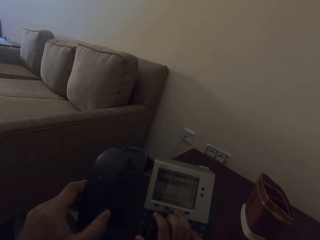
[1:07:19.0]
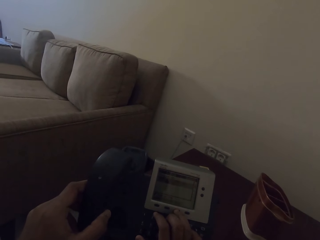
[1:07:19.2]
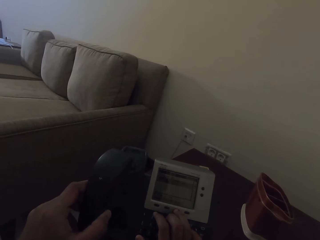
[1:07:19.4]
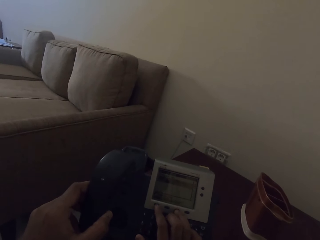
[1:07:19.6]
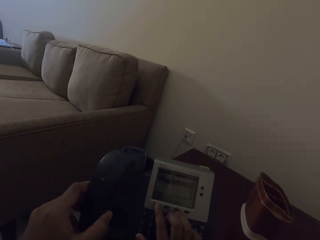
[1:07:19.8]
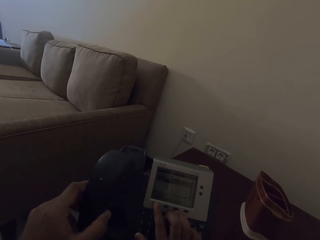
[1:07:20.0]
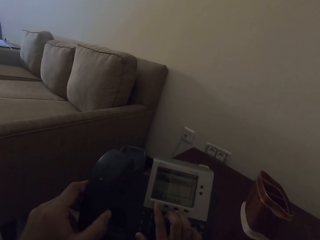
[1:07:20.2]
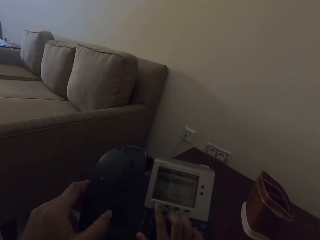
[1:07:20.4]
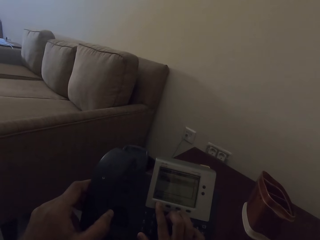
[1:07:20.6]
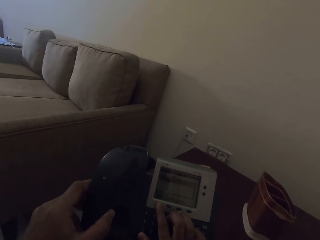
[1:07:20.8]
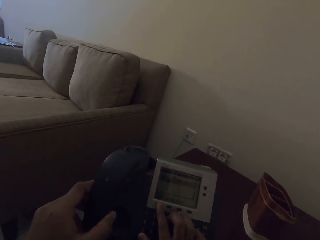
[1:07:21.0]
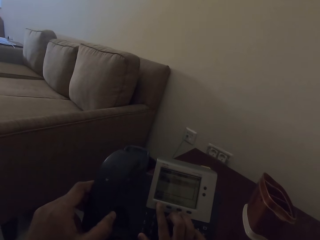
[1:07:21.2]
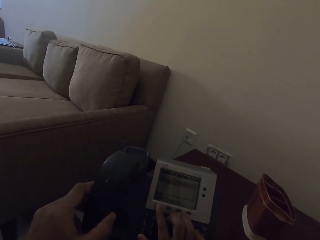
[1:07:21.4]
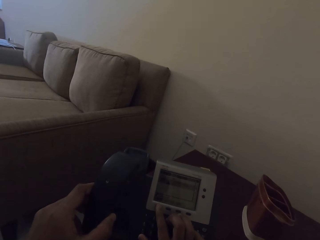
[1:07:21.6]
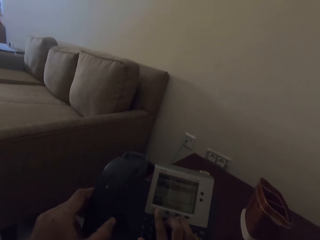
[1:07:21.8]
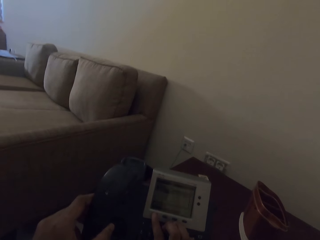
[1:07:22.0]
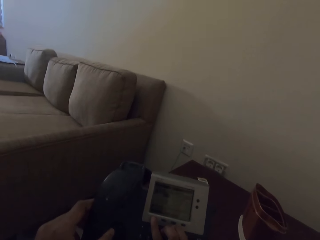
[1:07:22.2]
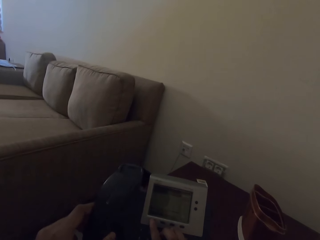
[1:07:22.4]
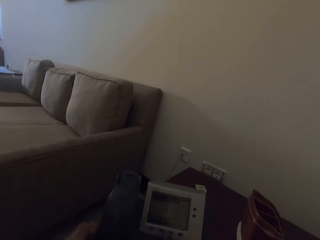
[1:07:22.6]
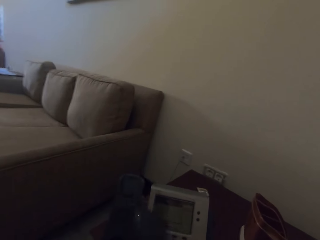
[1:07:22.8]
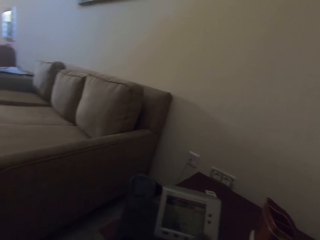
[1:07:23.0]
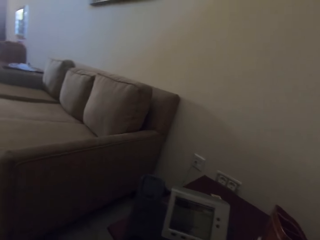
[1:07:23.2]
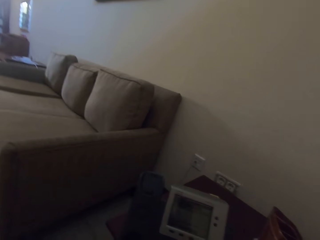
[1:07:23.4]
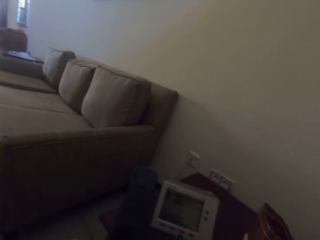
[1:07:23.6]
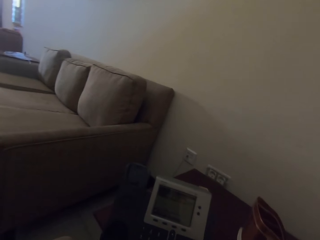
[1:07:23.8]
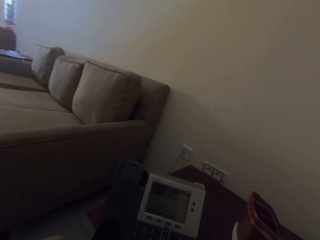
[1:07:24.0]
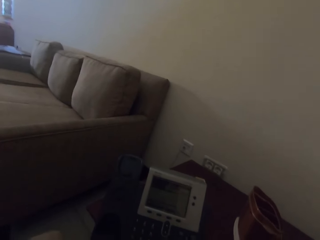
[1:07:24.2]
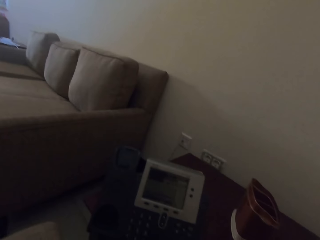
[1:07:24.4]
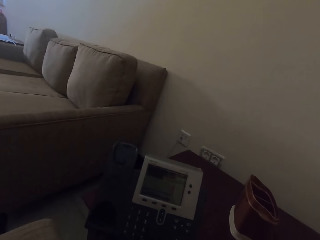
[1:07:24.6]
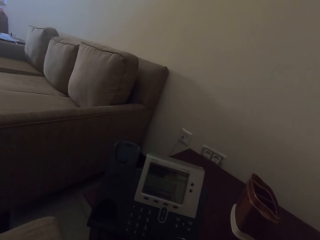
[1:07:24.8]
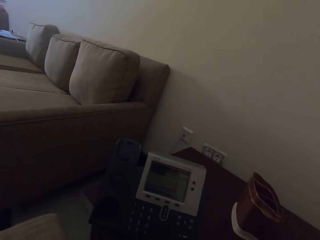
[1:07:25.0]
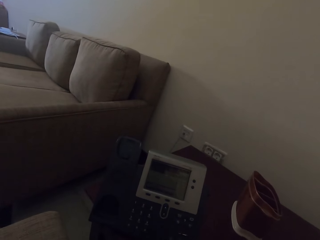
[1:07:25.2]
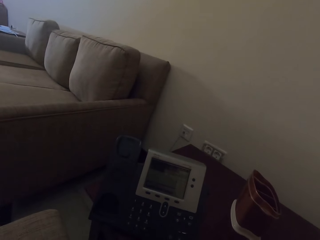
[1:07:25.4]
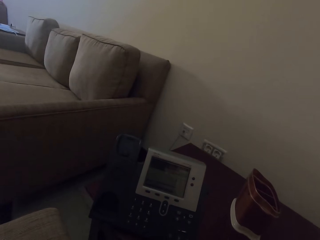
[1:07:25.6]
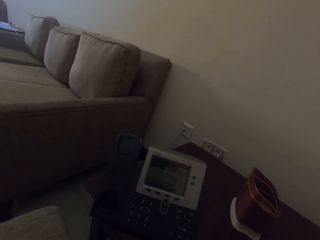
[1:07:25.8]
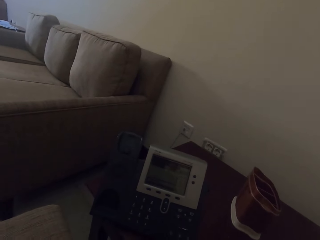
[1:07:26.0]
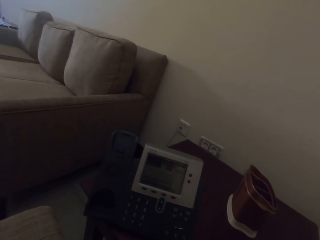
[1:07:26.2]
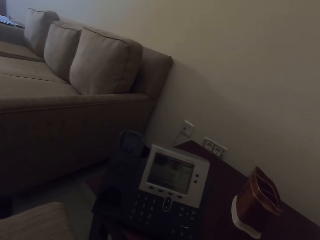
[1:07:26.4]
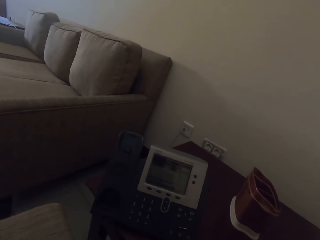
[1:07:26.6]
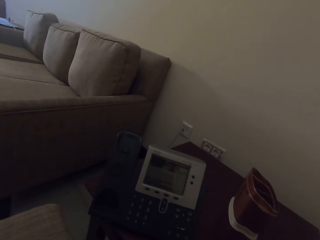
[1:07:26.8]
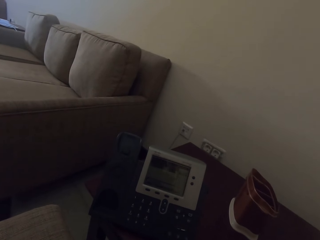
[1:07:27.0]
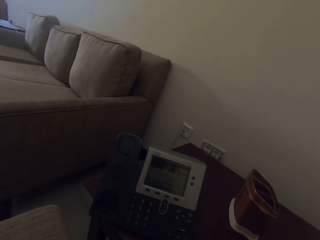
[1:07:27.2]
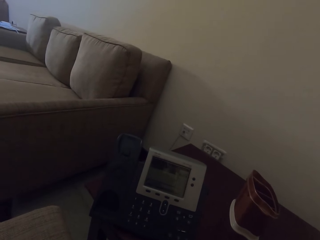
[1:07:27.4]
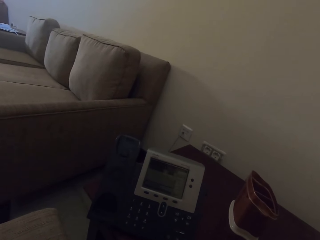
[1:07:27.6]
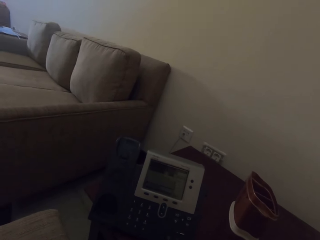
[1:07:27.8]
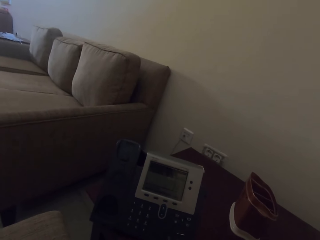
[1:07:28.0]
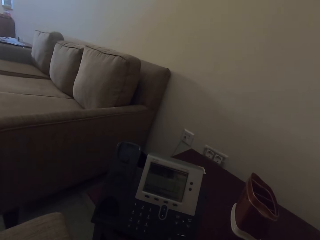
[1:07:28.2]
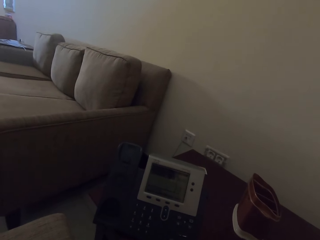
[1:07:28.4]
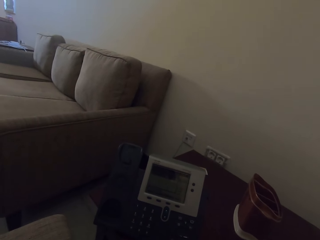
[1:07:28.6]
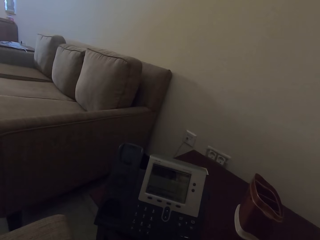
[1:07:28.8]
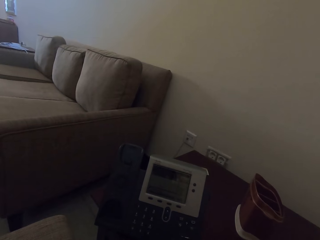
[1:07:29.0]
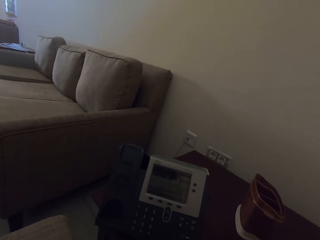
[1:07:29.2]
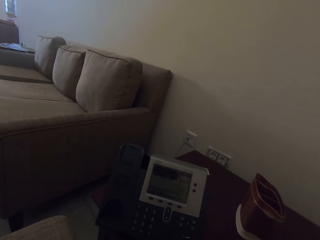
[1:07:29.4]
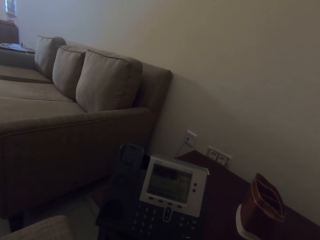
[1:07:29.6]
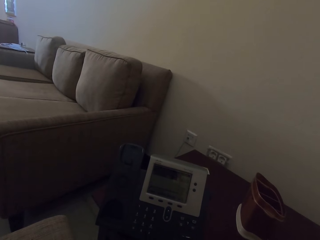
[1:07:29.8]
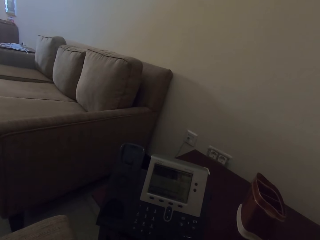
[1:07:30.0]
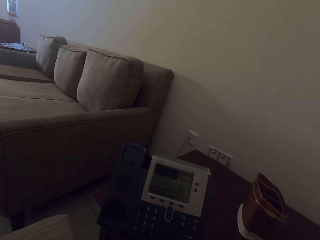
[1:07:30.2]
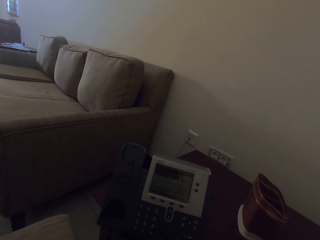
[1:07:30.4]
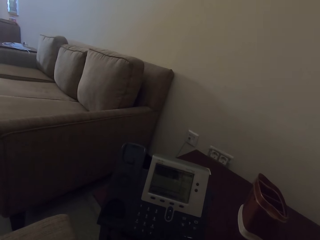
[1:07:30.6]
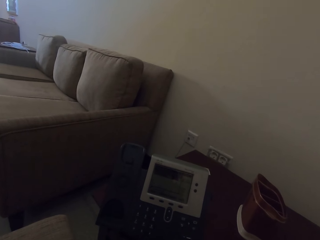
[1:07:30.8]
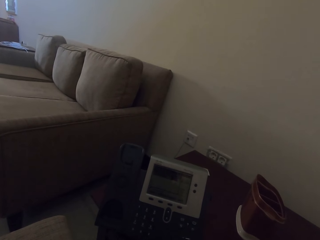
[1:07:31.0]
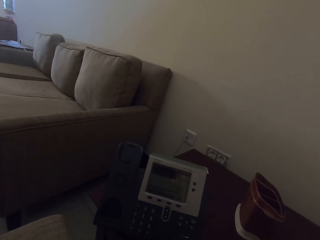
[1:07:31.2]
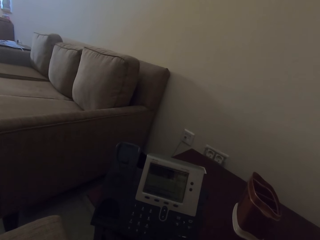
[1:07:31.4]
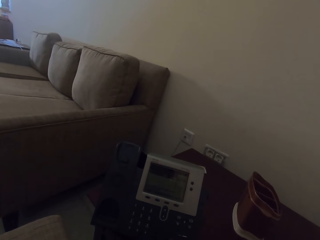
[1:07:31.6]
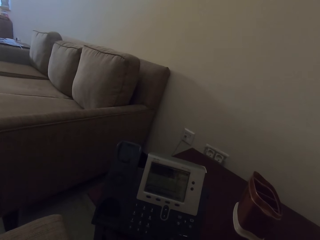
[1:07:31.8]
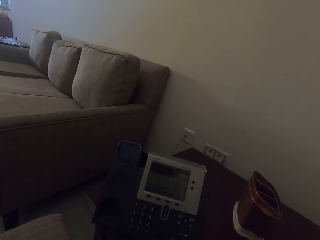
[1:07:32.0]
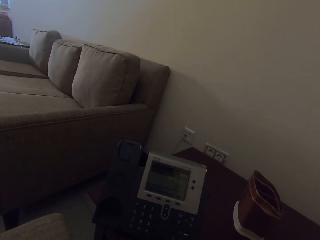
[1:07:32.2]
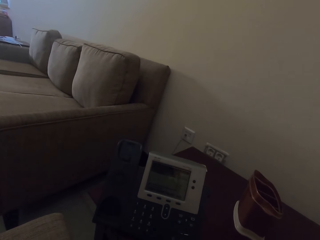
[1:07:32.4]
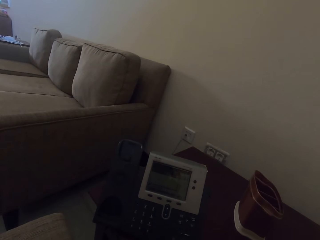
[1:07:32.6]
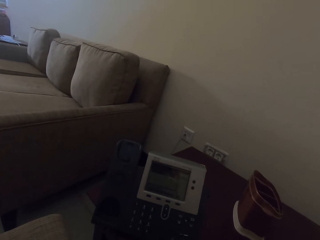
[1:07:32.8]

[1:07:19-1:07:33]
The camera wearer makes a phone call. They speak on the telephone.

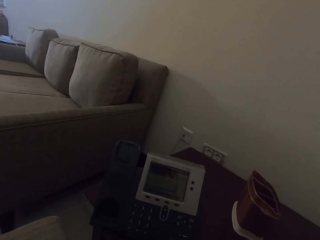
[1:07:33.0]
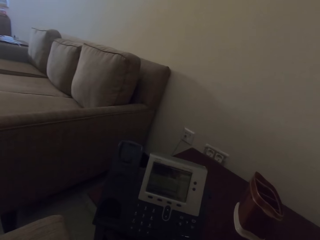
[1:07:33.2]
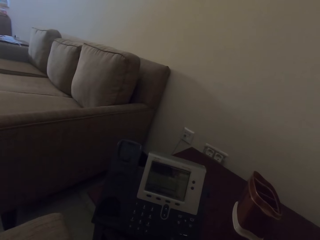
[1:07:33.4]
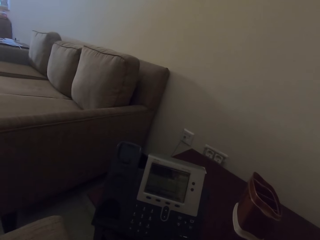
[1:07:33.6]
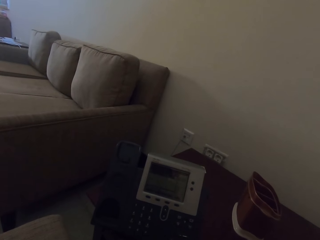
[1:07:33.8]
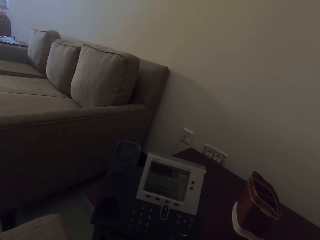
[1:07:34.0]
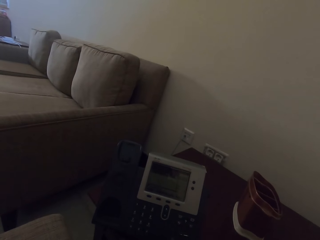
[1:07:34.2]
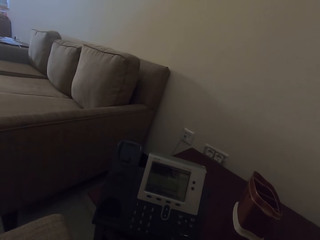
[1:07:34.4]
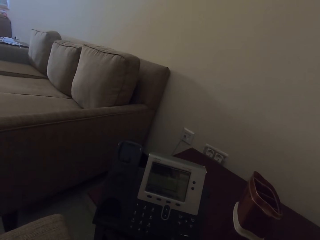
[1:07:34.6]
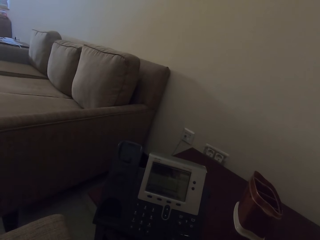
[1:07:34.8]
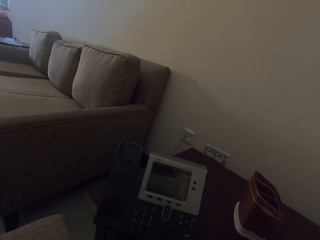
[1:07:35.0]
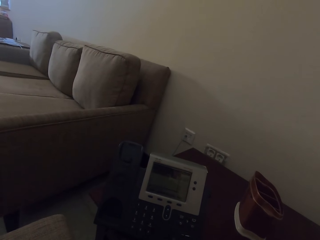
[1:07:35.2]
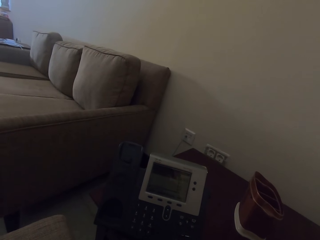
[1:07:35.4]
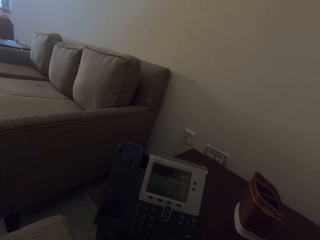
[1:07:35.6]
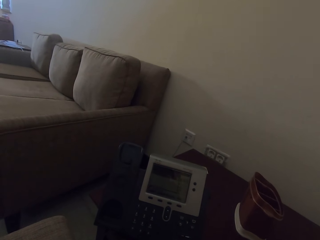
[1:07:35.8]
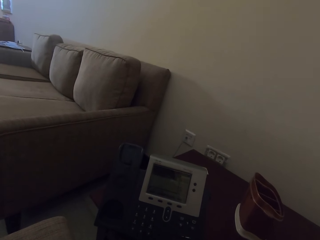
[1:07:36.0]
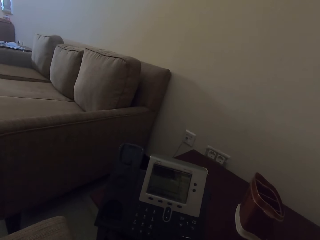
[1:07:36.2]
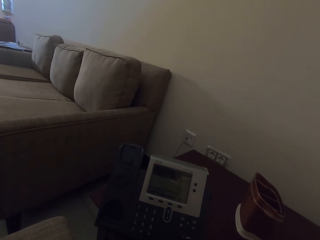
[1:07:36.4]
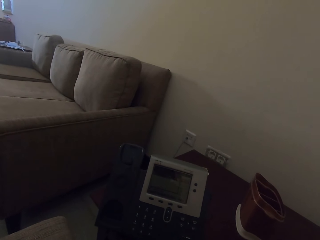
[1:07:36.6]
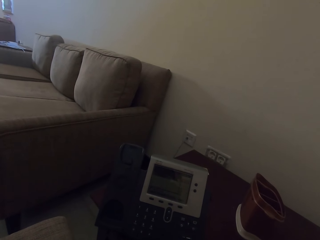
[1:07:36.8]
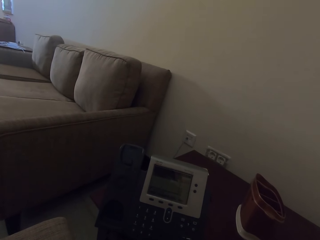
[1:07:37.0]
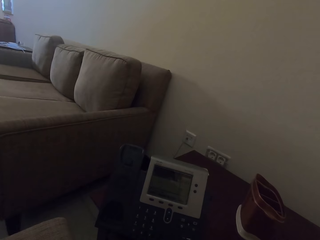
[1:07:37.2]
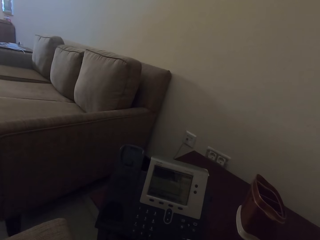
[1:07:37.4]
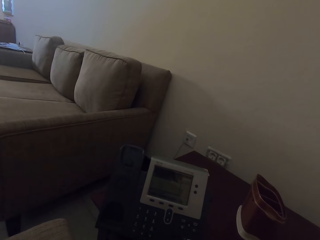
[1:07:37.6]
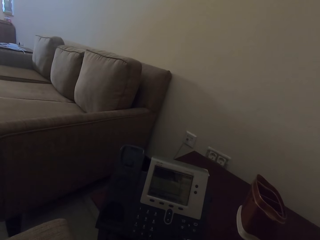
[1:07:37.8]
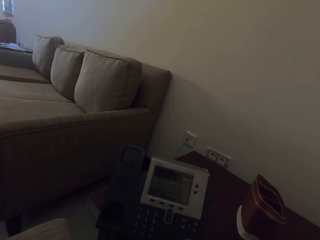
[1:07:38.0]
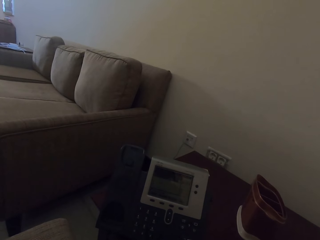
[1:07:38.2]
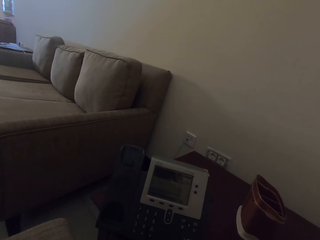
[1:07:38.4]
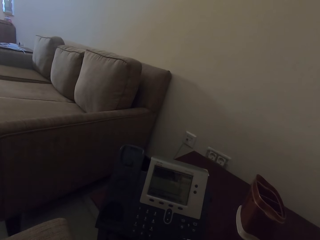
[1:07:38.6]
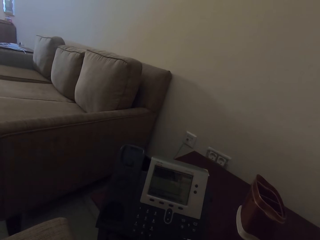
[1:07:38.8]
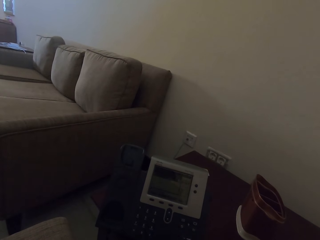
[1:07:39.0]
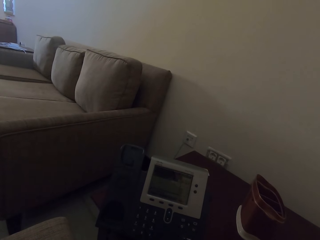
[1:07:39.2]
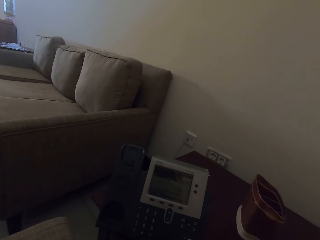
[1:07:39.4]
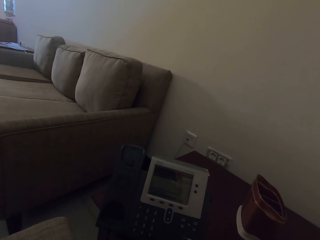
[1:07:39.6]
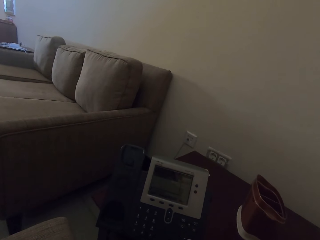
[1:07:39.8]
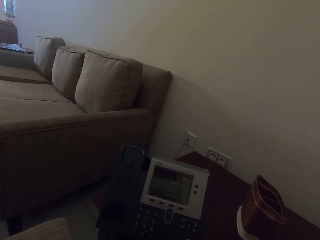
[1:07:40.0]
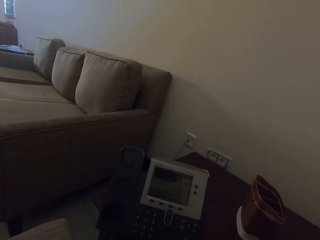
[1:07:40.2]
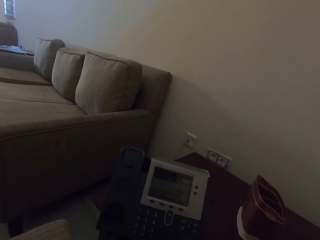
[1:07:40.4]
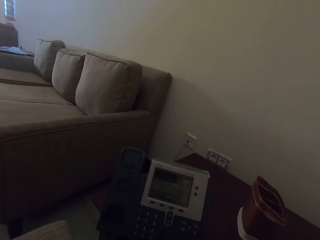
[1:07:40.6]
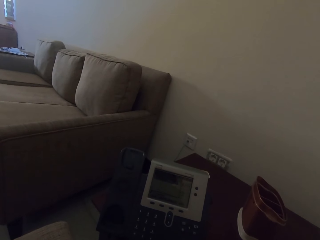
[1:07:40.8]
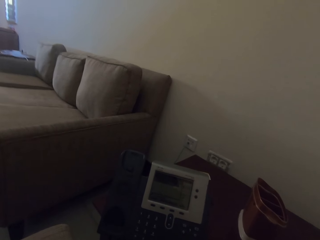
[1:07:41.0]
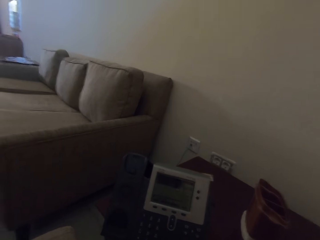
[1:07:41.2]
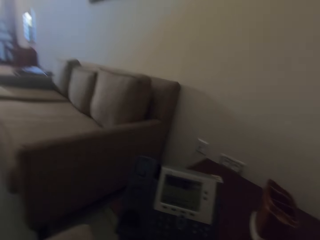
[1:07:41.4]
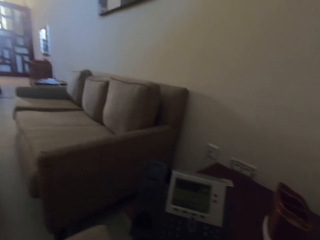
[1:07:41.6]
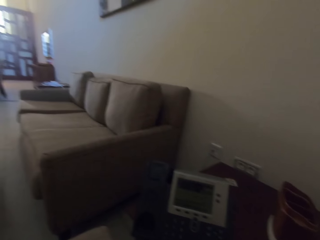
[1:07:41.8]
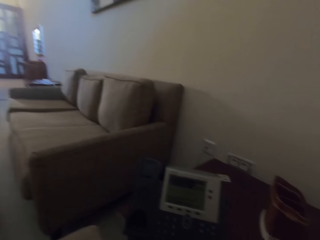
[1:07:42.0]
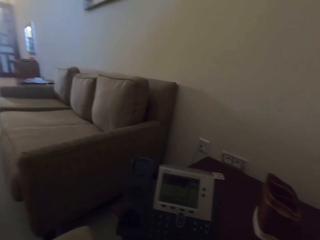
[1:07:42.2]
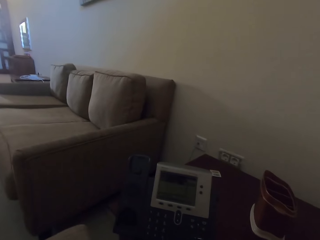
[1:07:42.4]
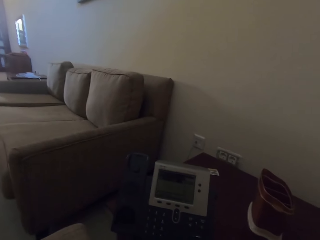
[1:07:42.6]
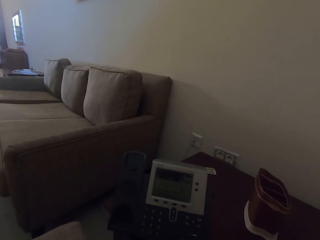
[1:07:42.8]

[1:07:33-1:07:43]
The camera wearer stops talking on the telephone. They speak on the telephone.
